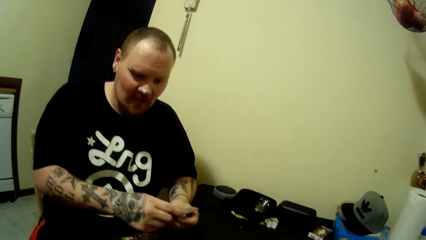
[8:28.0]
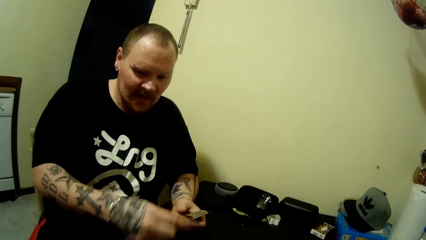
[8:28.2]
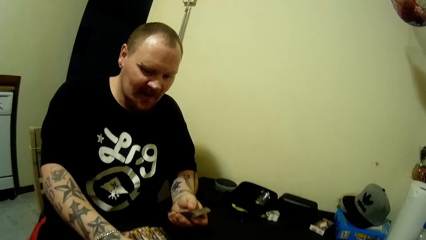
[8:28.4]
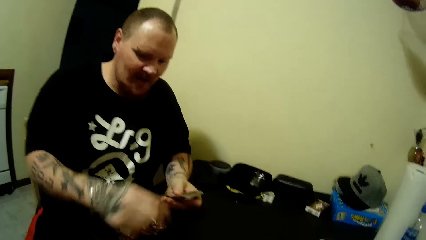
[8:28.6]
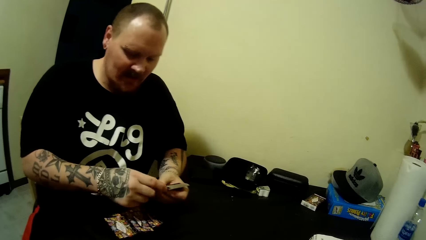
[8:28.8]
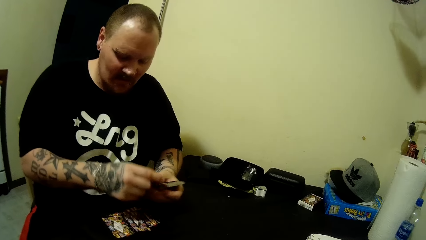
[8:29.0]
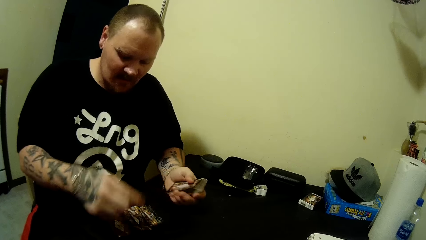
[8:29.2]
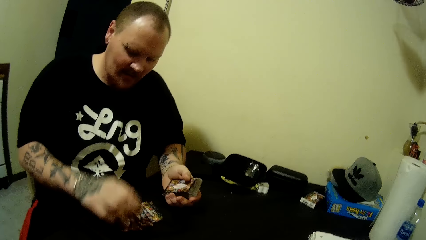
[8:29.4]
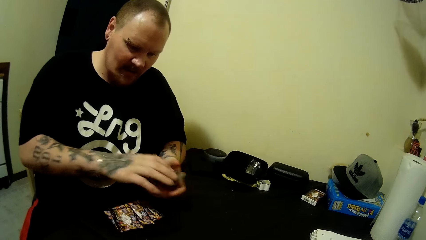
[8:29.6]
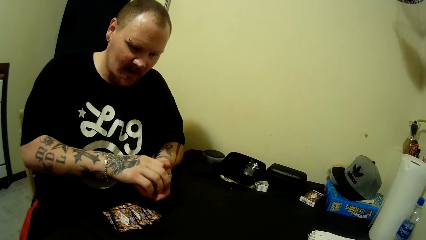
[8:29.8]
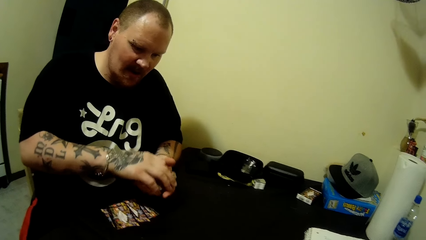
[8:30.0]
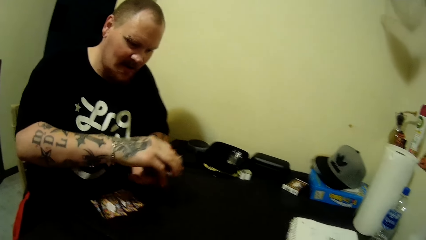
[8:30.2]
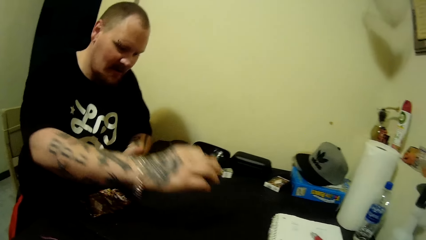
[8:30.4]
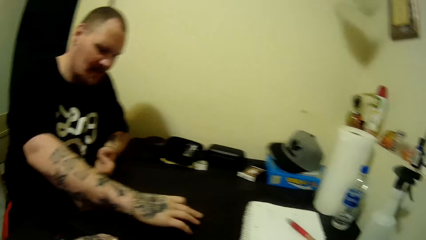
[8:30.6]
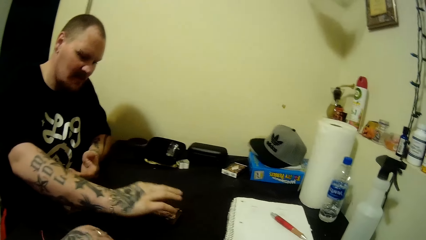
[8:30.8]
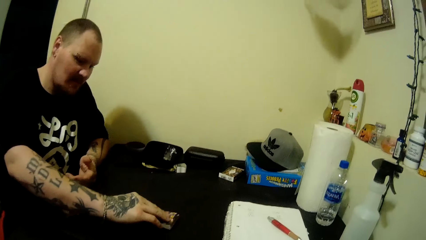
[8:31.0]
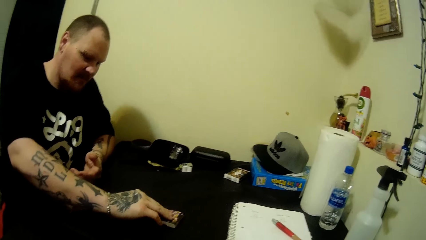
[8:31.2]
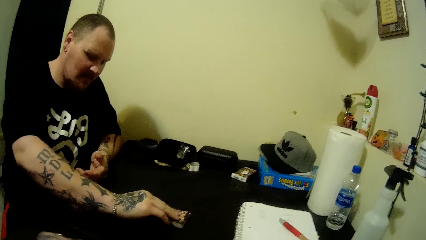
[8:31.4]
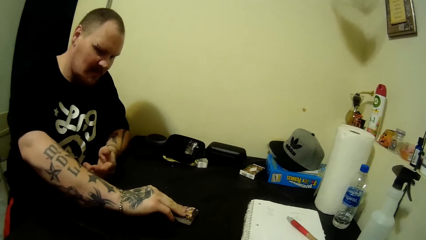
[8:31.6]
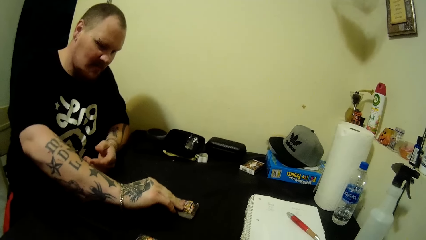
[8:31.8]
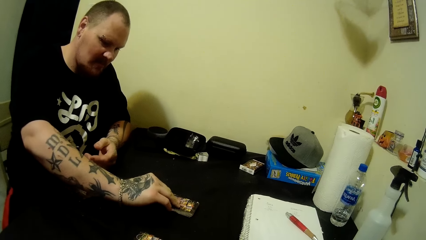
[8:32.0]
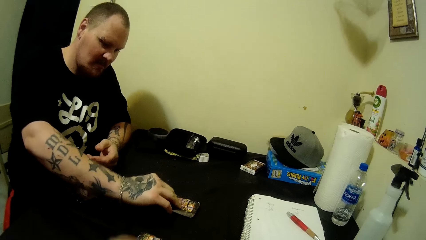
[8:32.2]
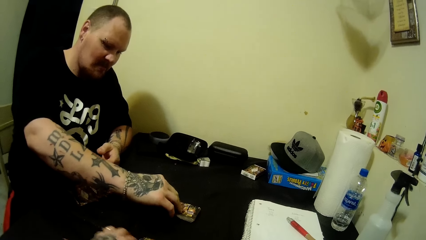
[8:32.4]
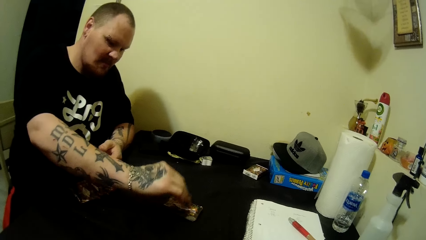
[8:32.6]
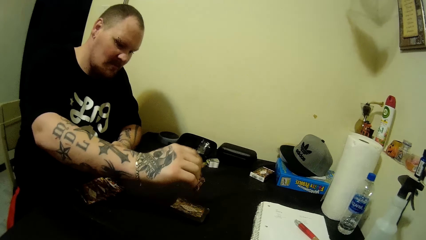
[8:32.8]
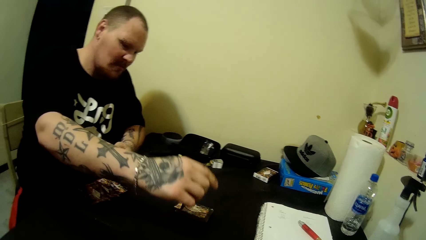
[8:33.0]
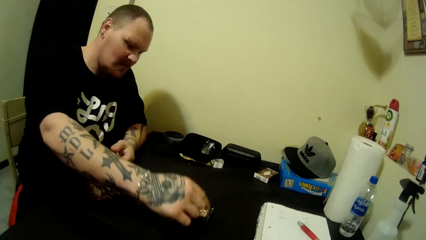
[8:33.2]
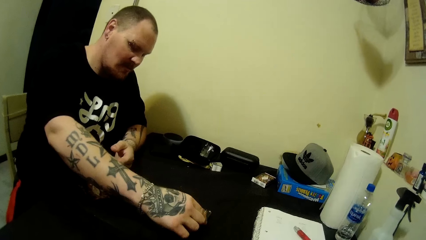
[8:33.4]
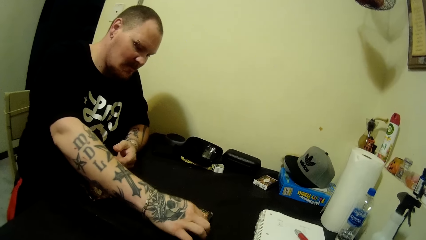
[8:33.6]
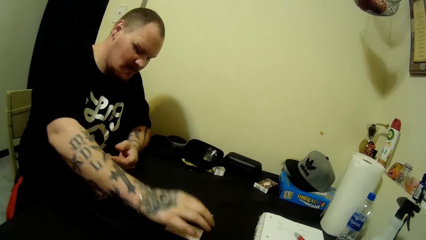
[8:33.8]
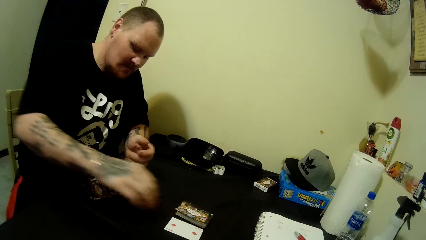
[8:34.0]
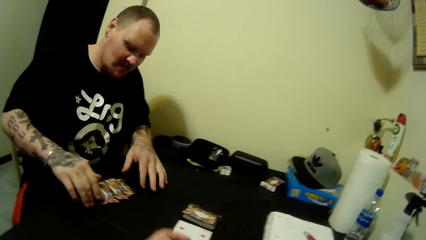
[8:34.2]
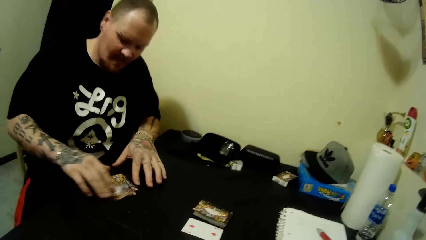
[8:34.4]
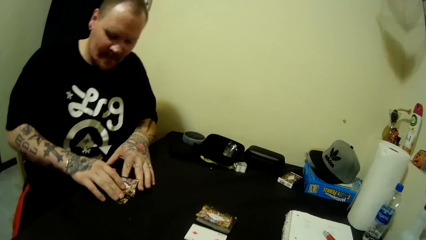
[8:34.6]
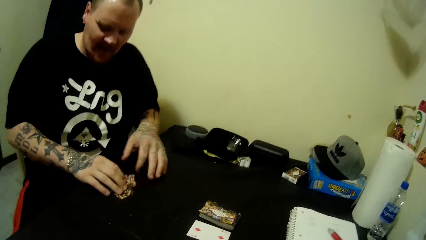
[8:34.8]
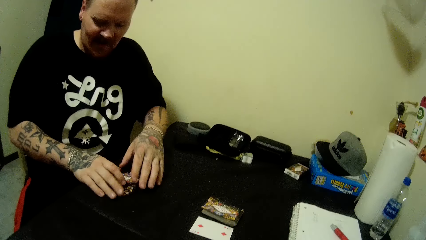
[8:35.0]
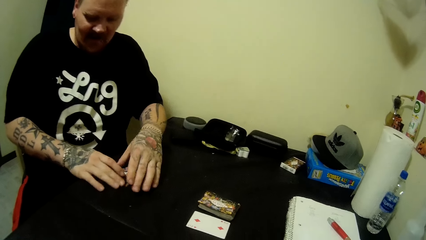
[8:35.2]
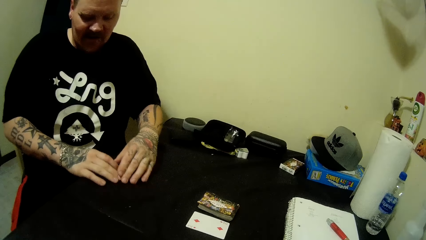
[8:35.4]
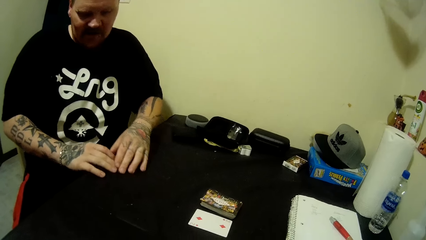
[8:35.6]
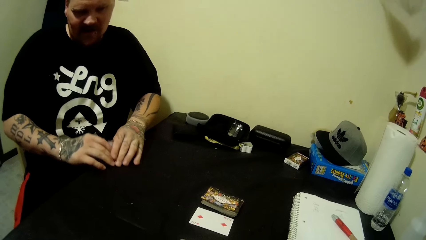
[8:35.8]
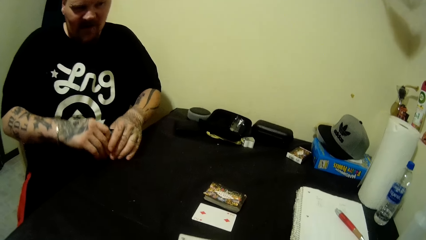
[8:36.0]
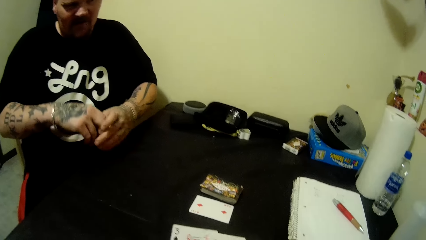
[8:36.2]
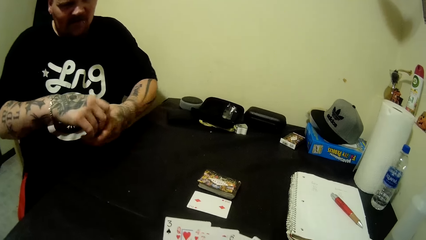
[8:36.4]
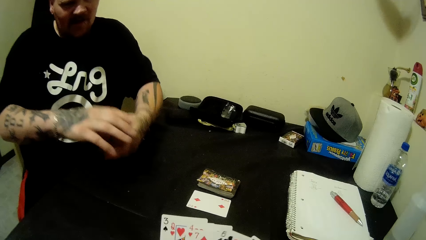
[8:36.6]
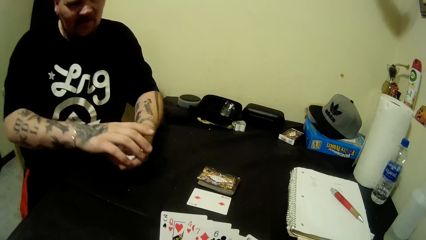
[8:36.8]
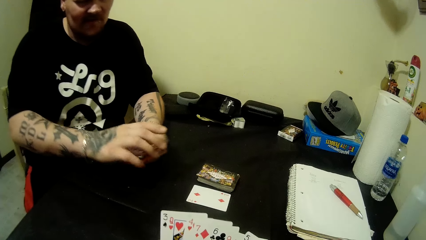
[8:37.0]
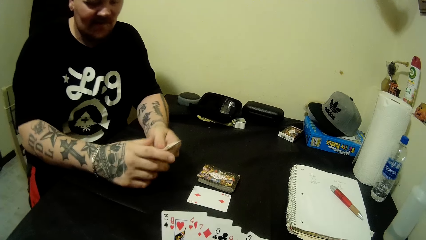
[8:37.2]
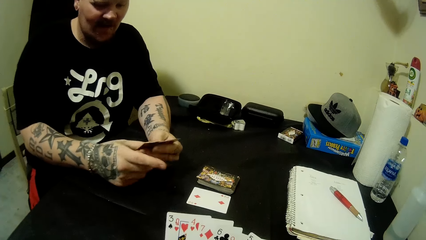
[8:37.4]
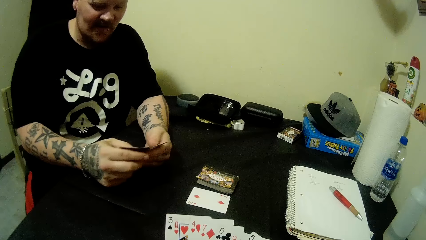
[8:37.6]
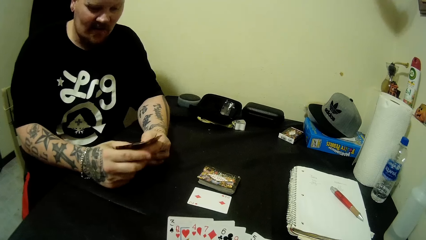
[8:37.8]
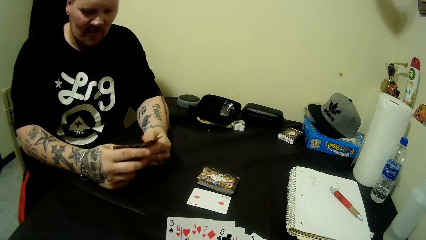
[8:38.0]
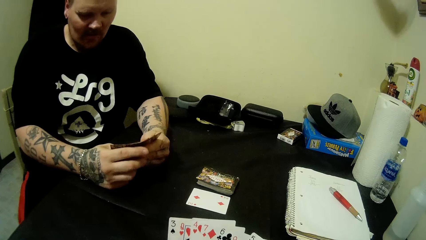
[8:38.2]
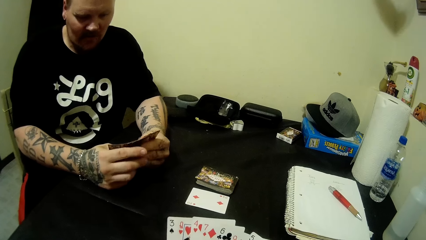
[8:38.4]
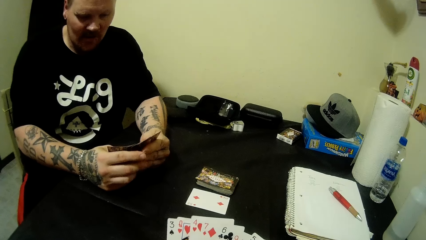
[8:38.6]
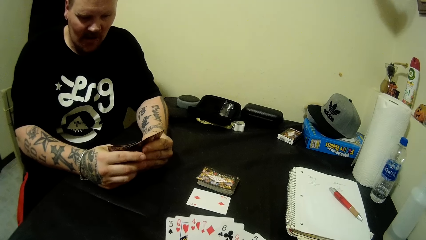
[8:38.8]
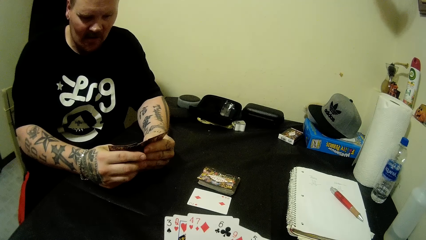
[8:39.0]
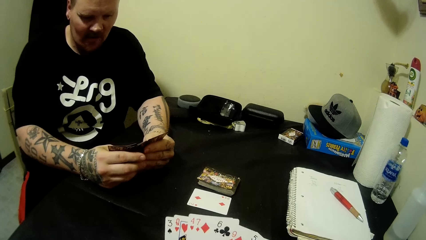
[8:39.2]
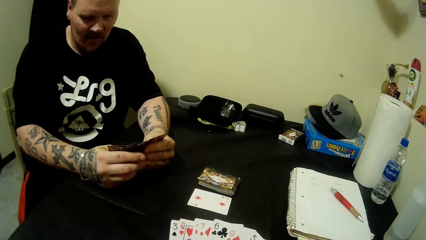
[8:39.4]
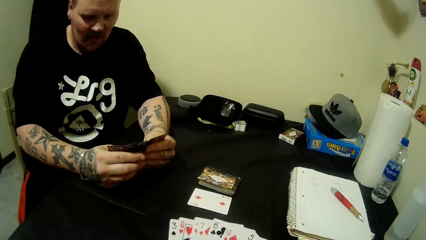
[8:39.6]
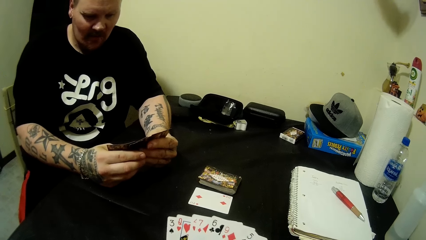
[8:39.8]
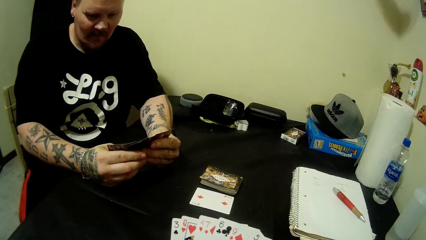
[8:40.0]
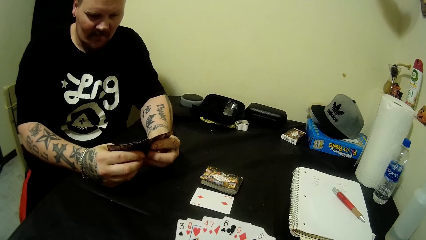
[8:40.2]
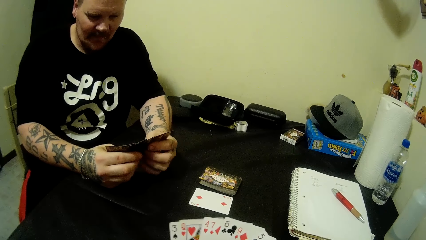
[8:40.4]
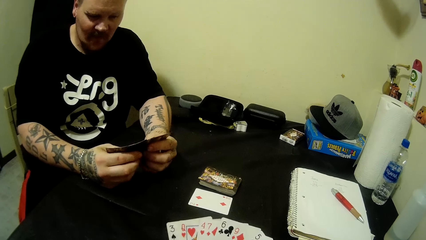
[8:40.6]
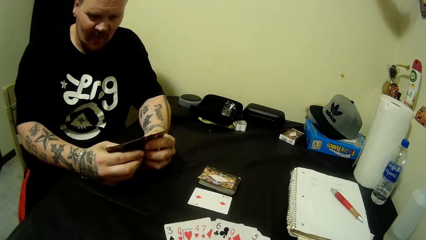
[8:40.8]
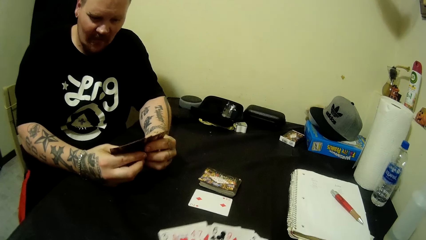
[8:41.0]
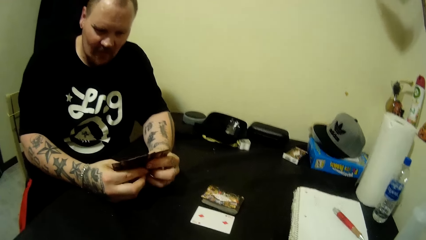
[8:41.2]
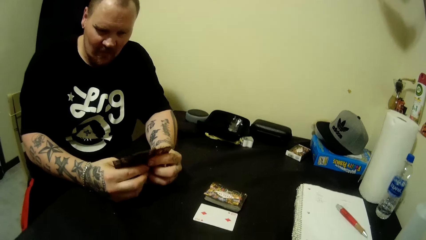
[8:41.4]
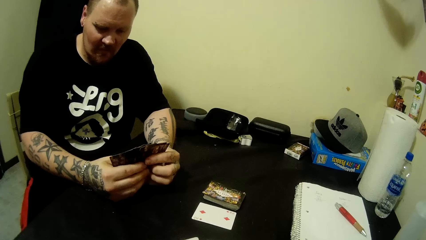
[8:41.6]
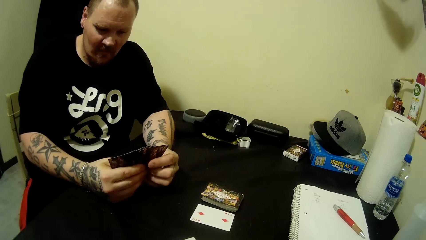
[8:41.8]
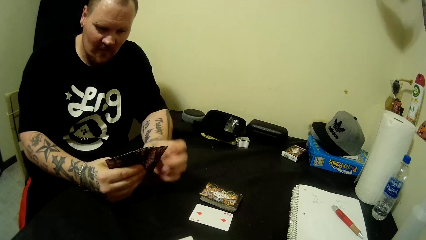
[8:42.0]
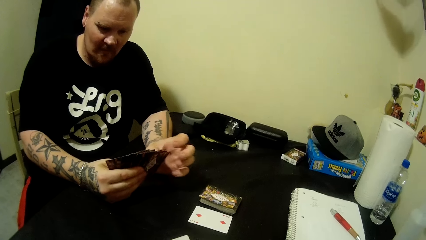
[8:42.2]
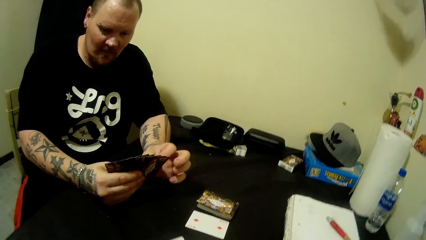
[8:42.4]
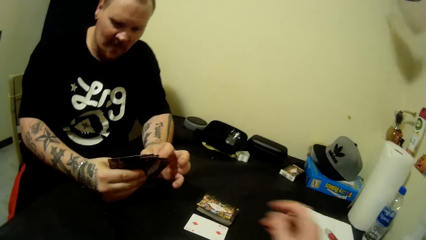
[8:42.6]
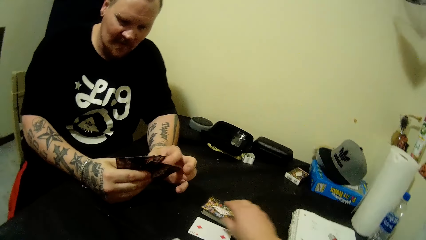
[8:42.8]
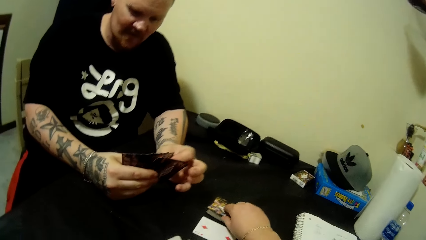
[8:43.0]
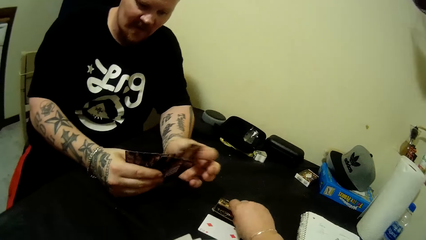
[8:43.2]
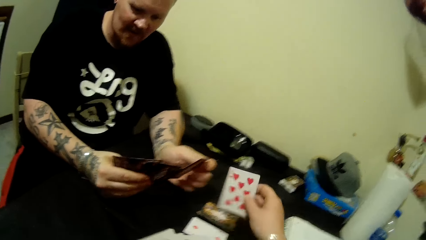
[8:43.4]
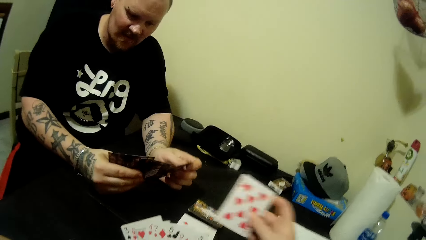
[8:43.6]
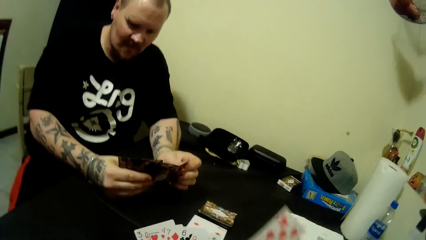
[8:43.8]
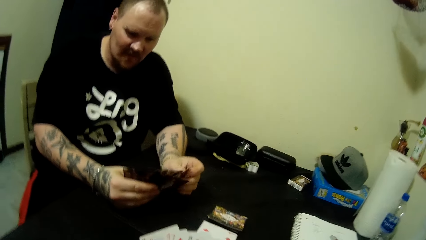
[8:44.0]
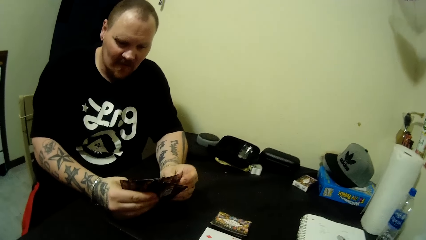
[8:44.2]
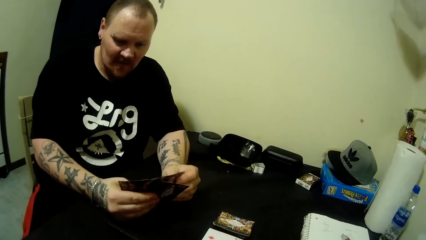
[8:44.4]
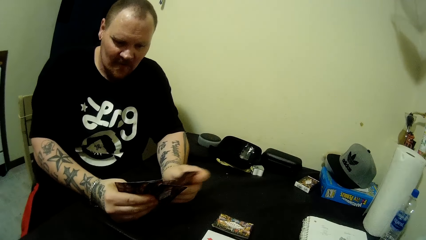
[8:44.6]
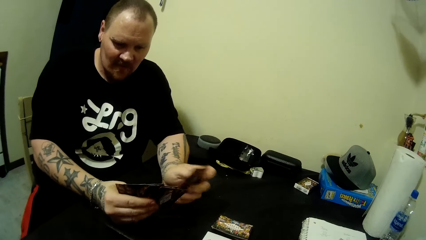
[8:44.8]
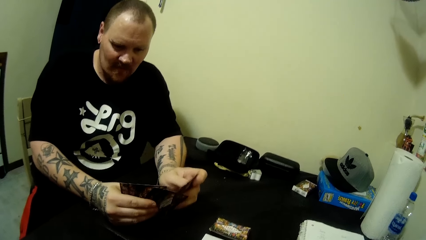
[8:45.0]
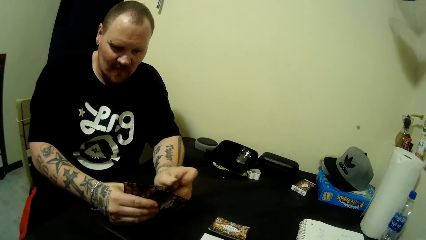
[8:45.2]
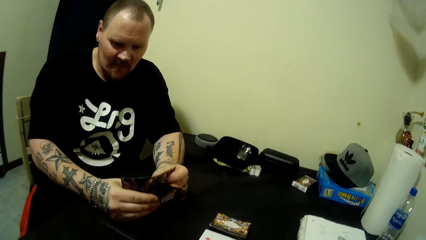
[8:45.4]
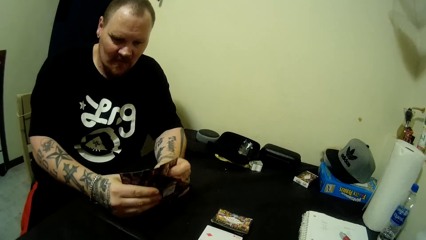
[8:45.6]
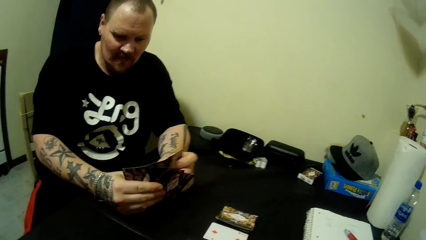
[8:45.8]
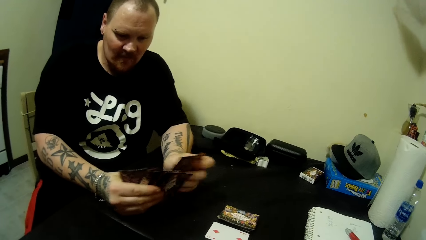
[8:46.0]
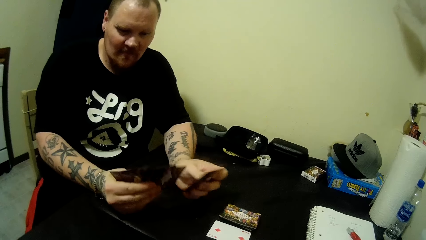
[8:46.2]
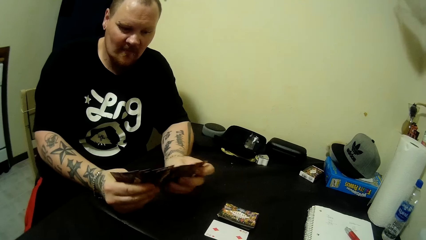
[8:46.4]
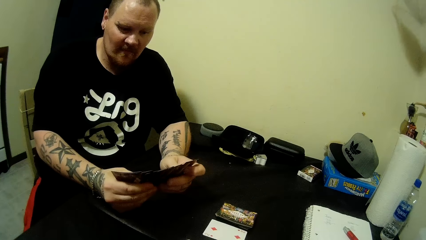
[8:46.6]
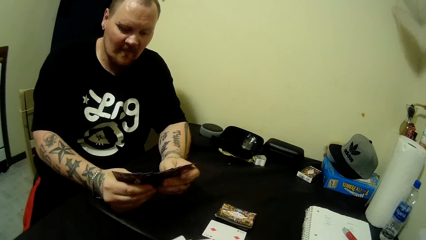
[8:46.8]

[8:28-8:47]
The man holds the stack of cards in both hands. The man pulls a card. The man distributes the card with his right hand. The man pulls a card and puts a card on the table. The man picks cards with the other hand. The man drops the remaining card with his right hand on the table. The camera wearer moves her hand. The man removes a card on the table with his left hand. The man holds cards on the table. The camera wearer looks around. The man picks a card on the table. The camera wearer picks a card on the table. She looks around. The man looks at the card and puts the card on the table. The camera wearer moves her hand around. The man packs some cards on the table with both hands. The camera wearer looks around. The man moves cards on the table and picks cards on the table. The man spreads the cards in both hands. The camera wearer arranges cards. She spreads the cards in both hands. The man arranges cards and looks at the cards. The camera wearer looks around. The man shuffles the cards in both hands and pulls a card. The camera wearer picks a card from the table with her right hand. She looks at the card. The man arranges cards. The camera wearer looks around.
